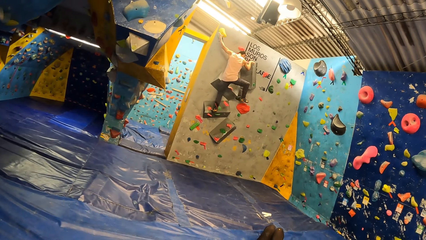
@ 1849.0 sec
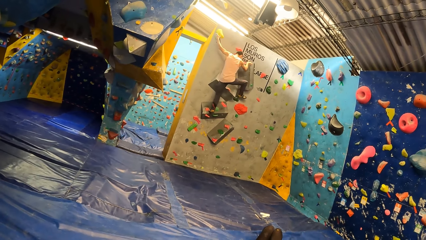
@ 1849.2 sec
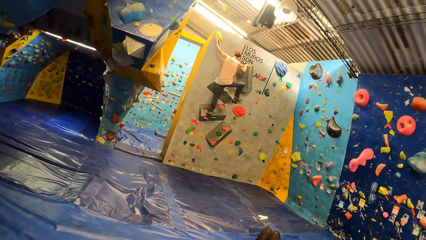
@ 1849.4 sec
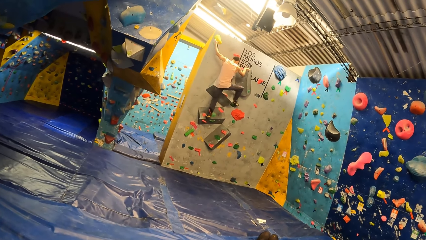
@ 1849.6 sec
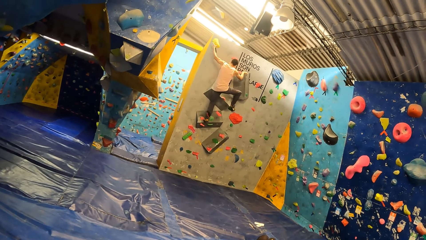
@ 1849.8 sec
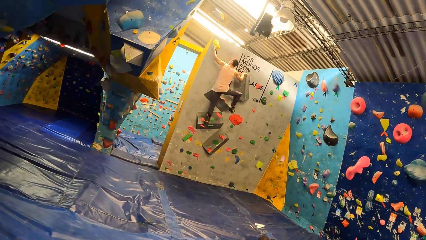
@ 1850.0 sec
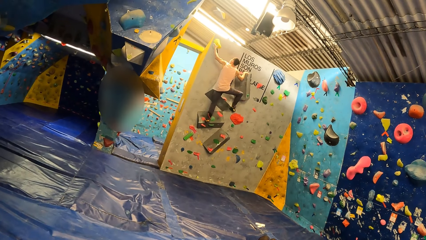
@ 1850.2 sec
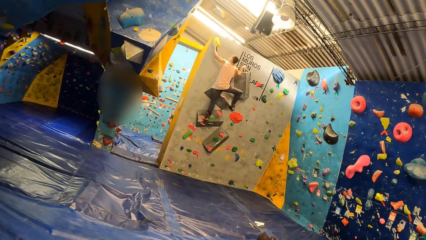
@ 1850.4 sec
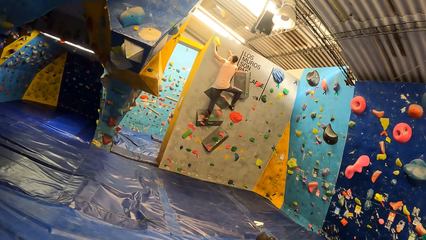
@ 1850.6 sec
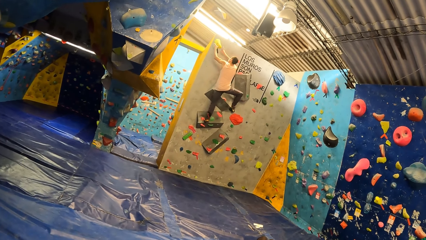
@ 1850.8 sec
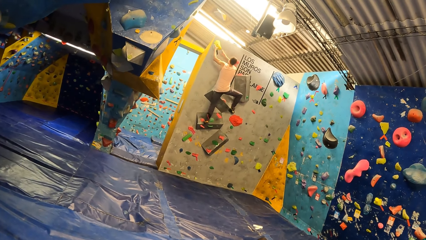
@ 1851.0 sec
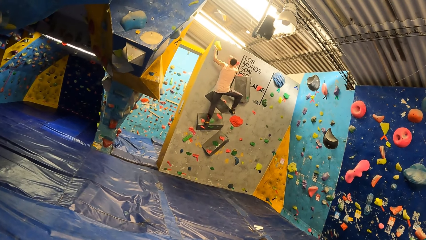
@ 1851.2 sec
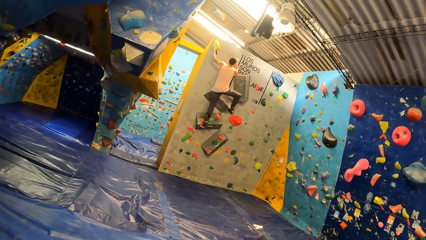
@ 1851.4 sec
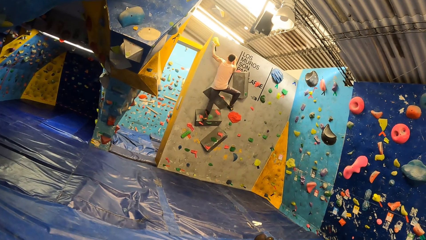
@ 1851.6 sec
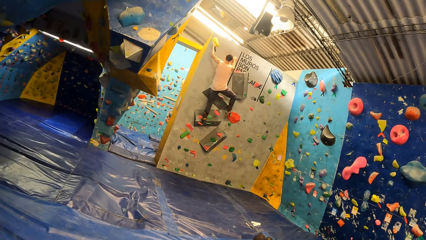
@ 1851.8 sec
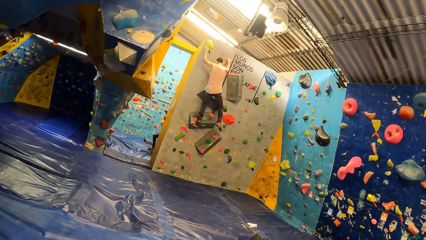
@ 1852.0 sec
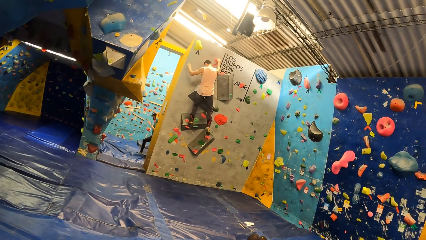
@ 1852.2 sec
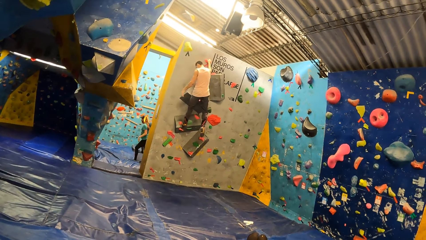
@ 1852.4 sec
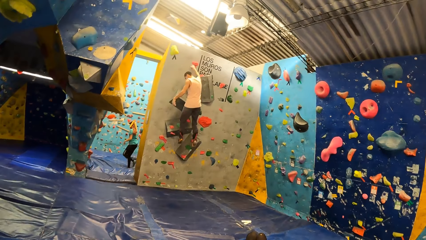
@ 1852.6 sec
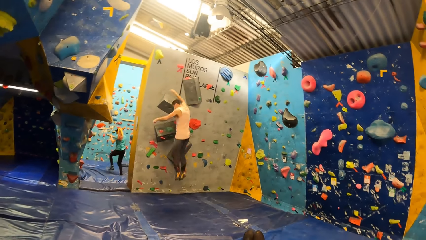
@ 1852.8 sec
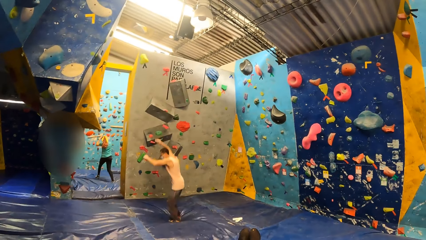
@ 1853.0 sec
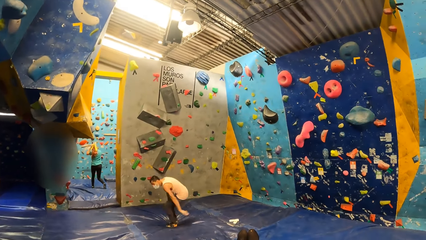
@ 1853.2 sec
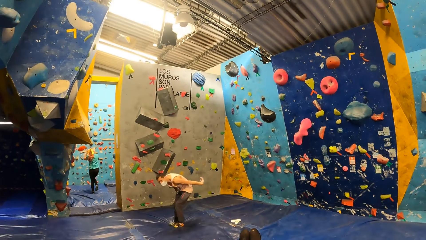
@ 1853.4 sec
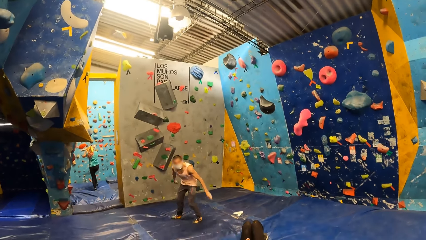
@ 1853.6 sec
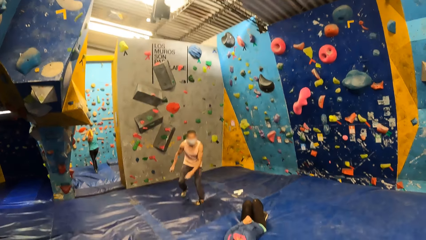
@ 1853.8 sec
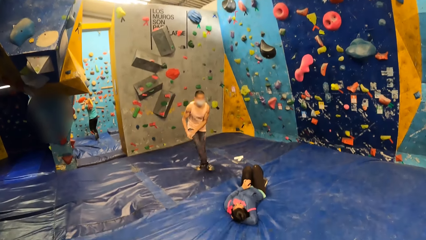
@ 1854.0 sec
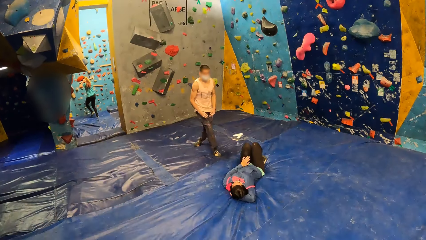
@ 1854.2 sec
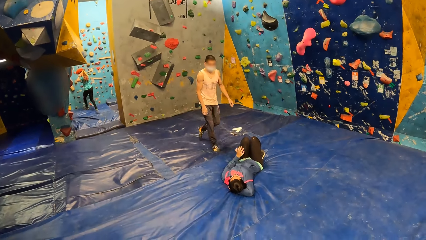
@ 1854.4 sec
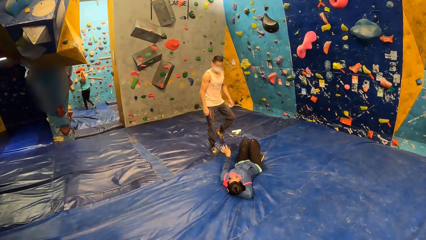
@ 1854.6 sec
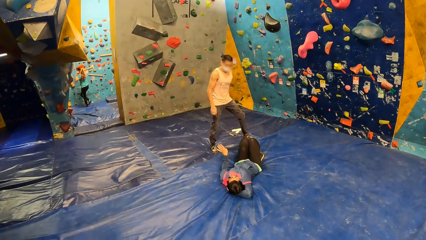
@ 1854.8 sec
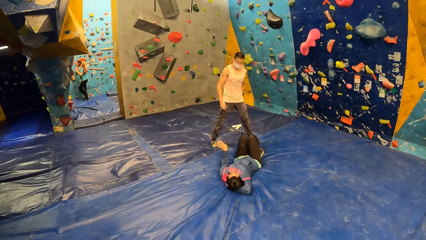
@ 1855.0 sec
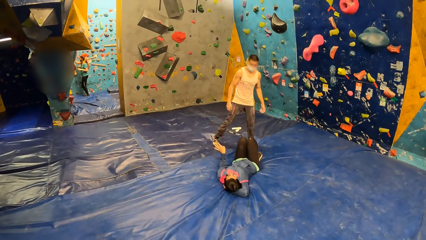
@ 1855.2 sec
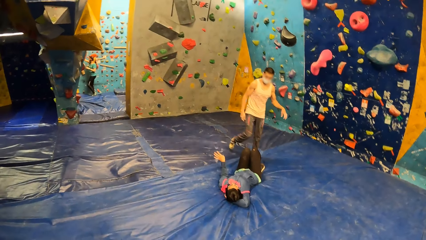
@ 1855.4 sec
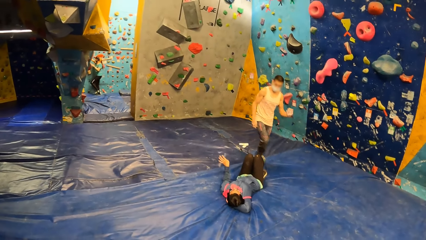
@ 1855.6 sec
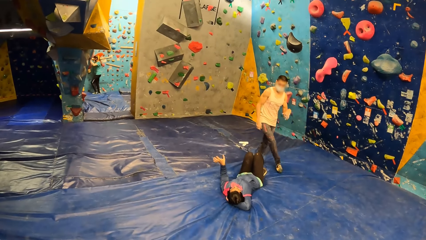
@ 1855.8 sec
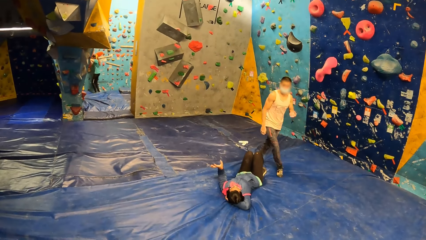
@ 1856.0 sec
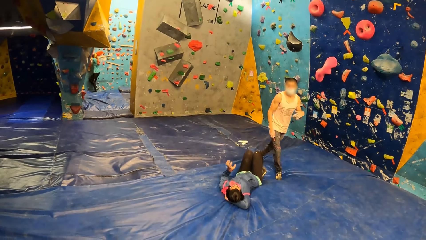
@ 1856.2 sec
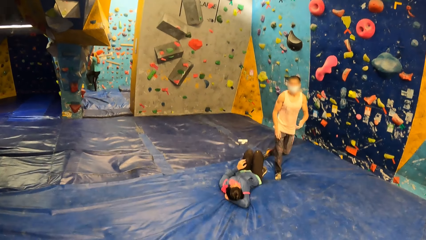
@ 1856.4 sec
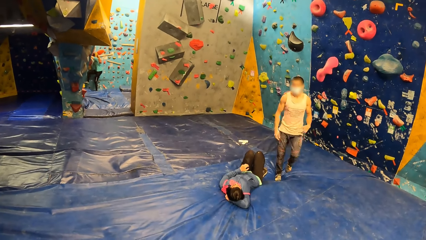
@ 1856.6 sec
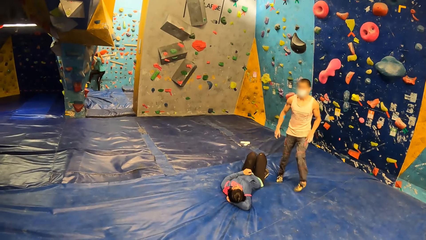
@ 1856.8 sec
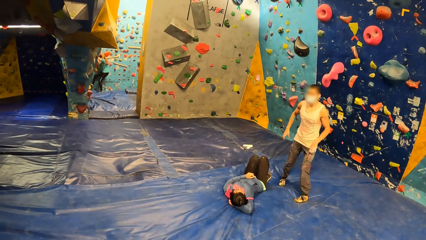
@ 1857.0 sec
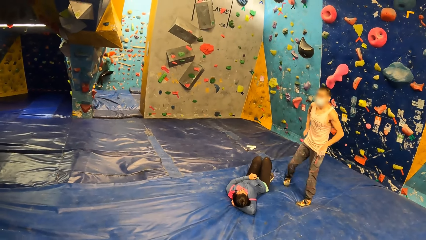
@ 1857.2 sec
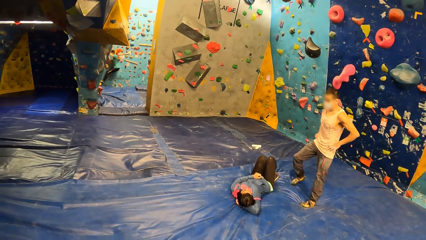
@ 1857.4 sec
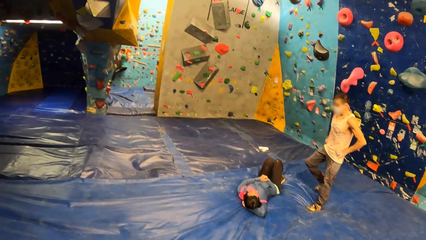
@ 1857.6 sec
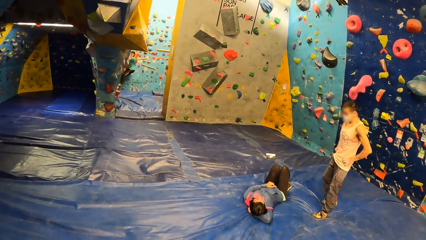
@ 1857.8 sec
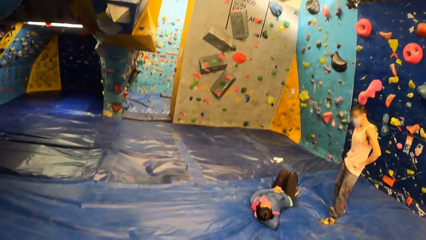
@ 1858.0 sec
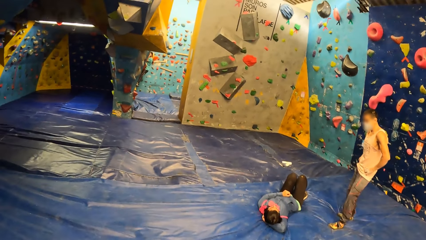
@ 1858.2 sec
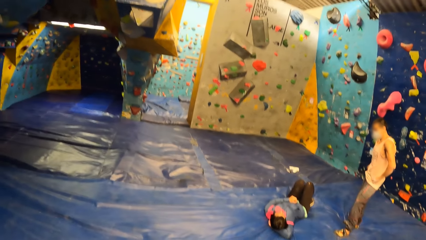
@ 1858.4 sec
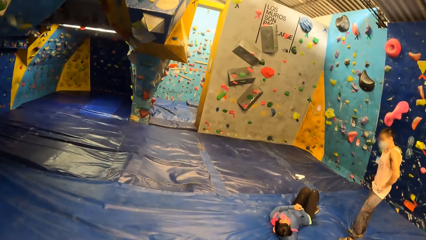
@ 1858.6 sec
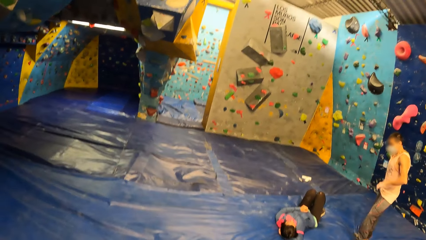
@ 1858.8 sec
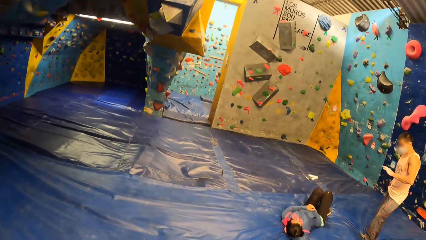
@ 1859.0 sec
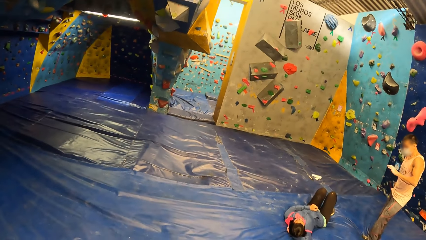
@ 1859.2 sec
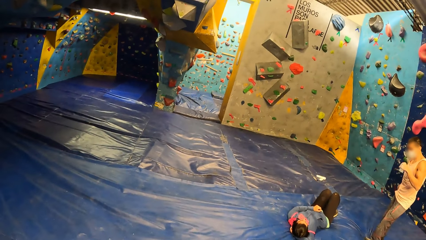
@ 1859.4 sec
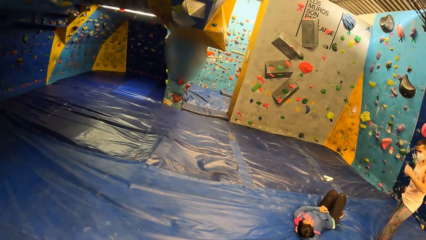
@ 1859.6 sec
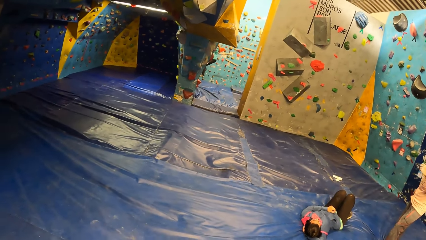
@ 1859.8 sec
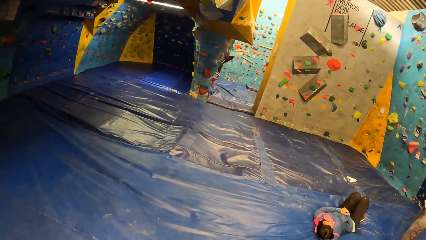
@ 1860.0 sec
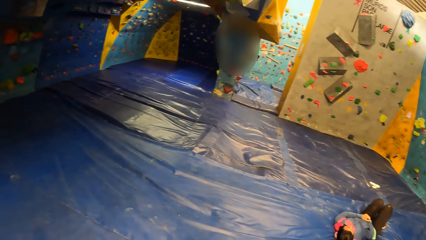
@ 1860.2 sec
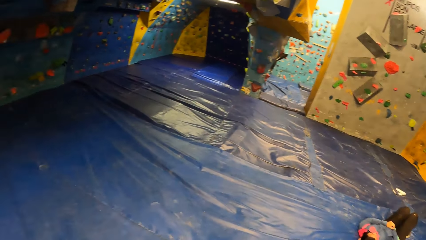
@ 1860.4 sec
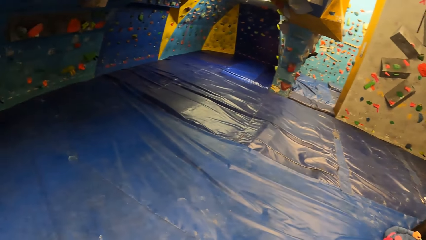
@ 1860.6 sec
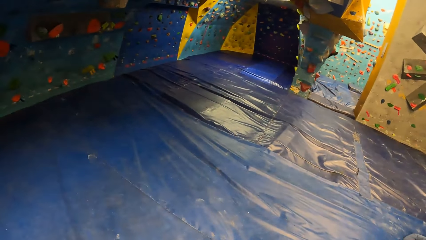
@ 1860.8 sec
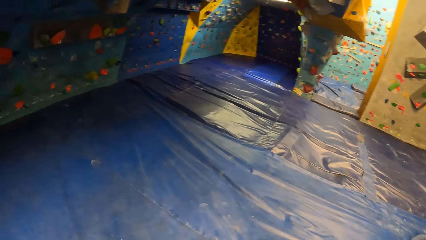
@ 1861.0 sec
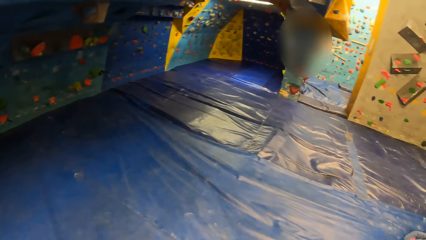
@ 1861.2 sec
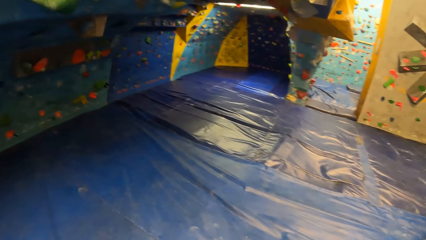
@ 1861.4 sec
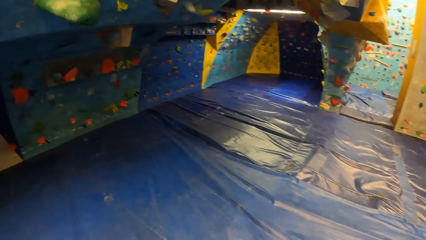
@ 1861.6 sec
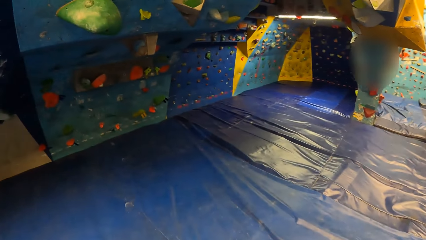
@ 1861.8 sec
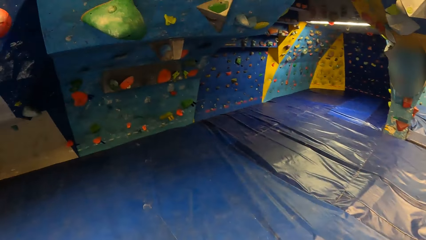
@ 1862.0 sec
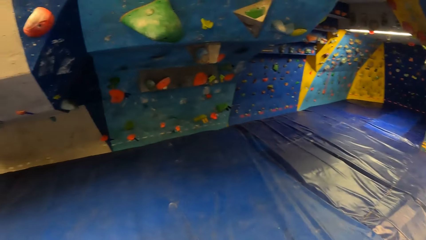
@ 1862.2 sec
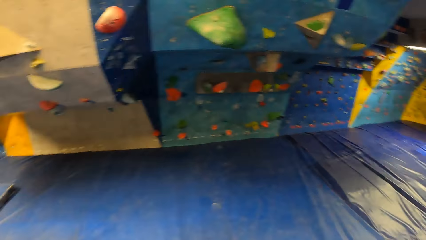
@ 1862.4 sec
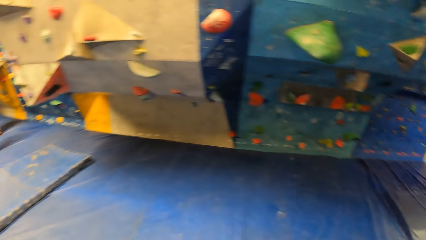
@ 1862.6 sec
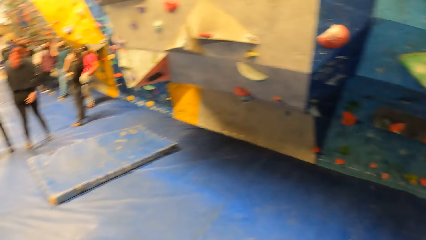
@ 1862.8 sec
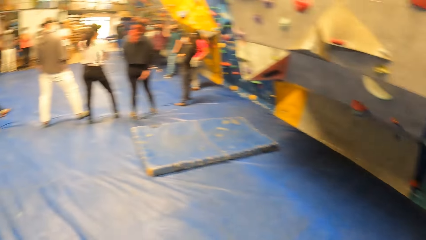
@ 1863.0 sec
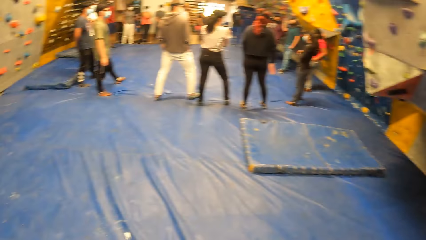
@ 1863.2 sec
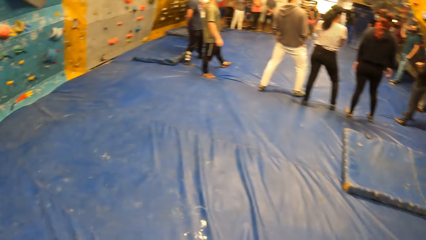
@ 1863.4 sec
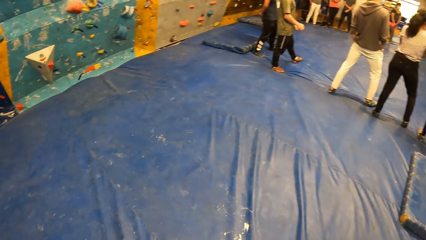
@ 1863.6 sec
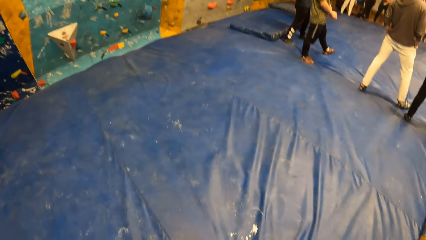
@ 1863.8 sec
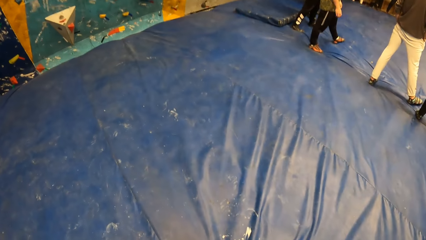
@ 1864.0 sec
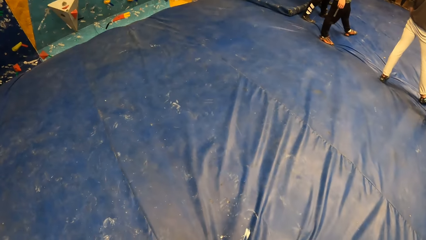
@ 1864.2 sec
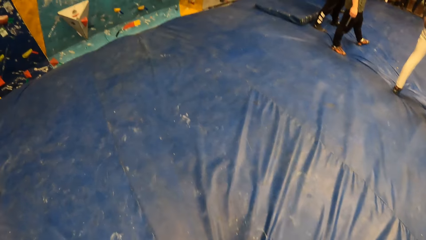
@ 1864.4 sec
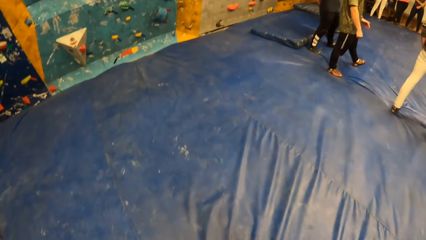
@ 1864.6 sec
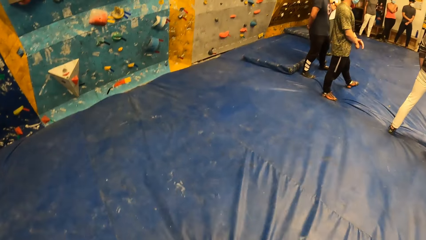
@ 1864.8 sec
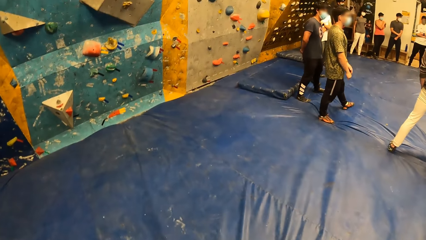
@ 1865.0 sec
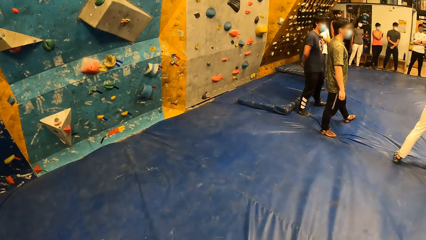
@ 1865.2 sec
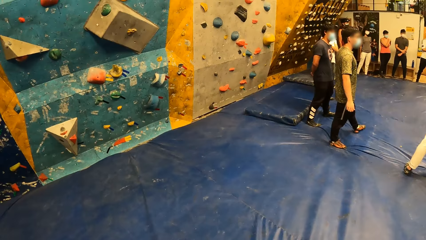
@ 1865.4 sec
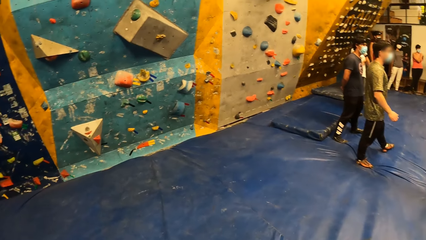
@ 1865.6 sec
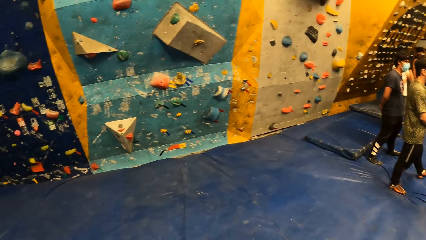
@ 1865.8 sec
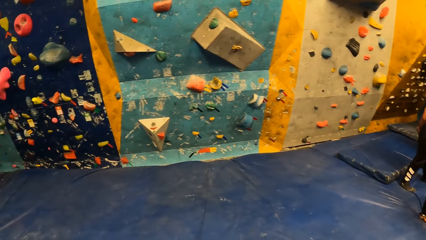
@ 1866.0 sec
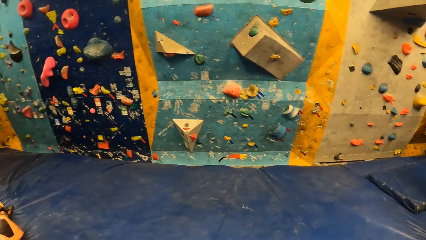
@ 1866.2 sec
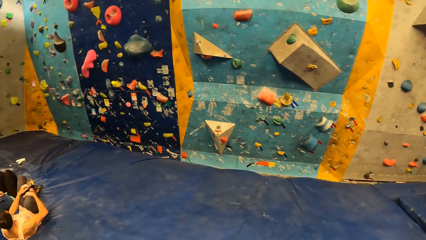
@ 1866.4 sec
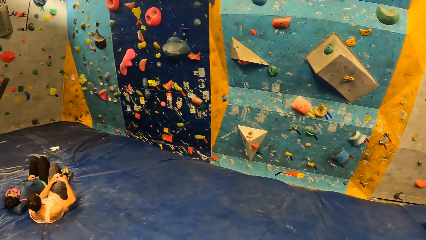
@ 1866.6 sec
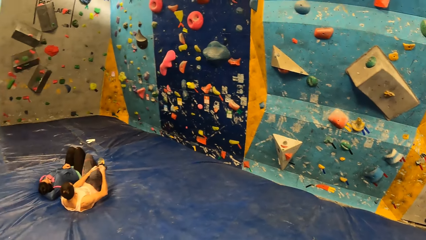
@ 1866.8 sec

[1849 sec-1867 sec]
A man jumps down from the bouldering wall. A woman walks through the bouldering gym. The man walks through the bouldering gym. The woman climbs a bouldering wall. The camera wearer looks around the room. They walk to a shelf in the bouldering gym.
